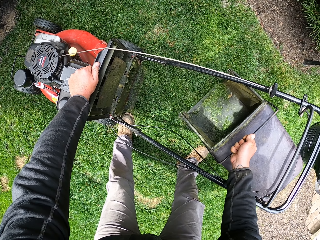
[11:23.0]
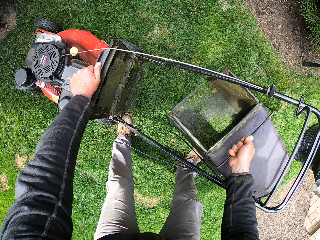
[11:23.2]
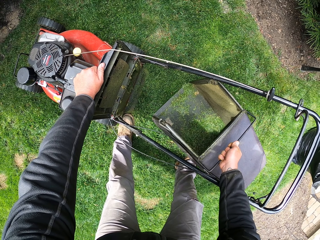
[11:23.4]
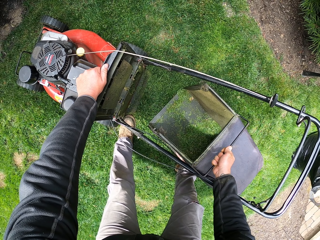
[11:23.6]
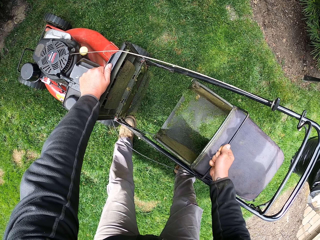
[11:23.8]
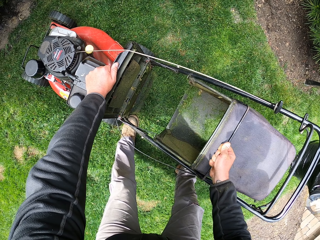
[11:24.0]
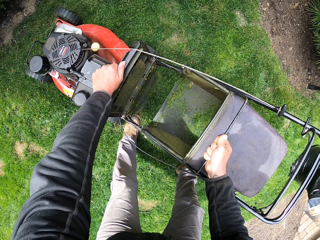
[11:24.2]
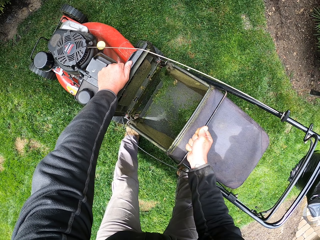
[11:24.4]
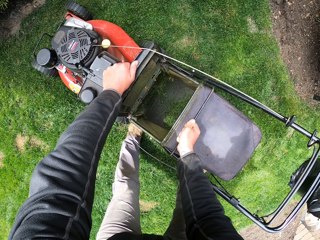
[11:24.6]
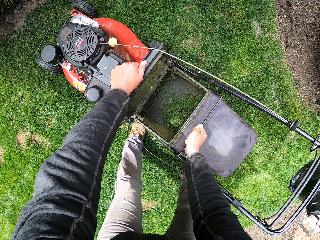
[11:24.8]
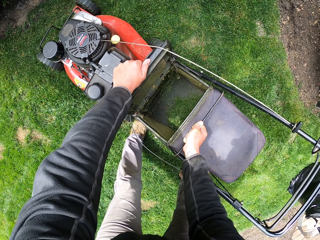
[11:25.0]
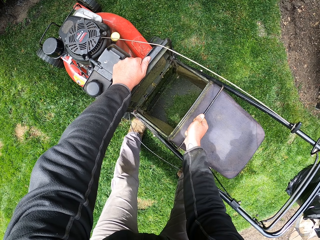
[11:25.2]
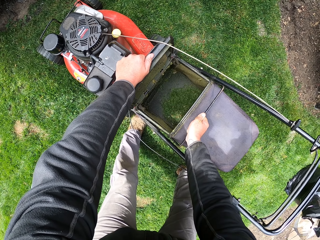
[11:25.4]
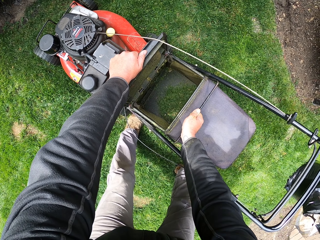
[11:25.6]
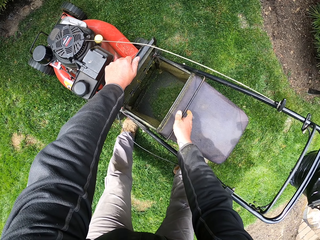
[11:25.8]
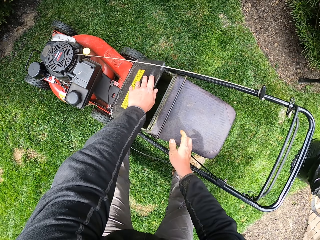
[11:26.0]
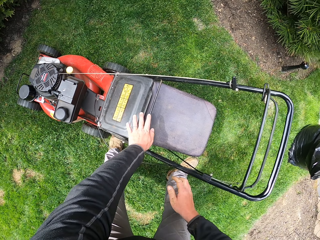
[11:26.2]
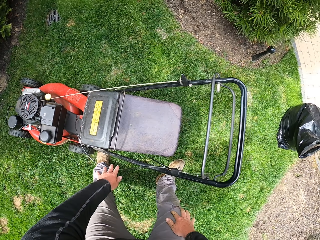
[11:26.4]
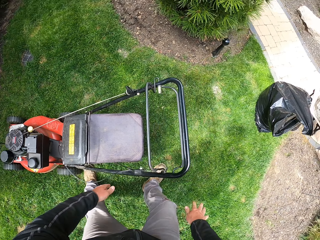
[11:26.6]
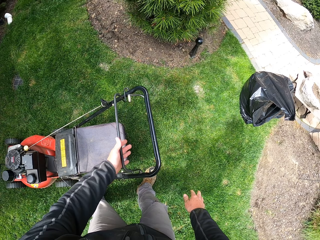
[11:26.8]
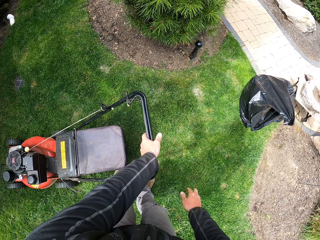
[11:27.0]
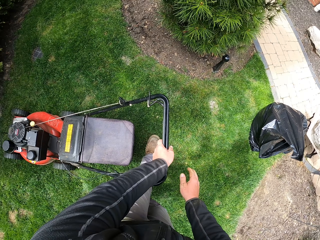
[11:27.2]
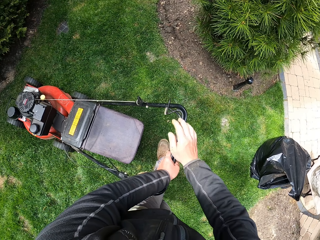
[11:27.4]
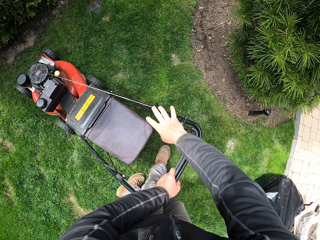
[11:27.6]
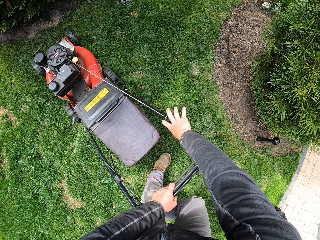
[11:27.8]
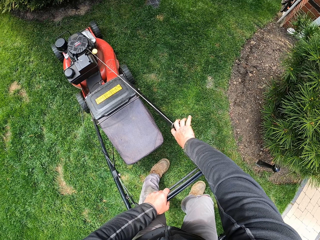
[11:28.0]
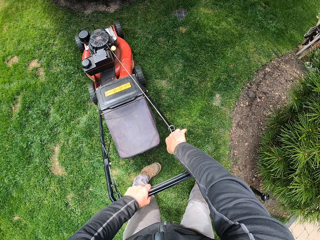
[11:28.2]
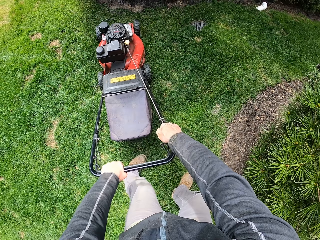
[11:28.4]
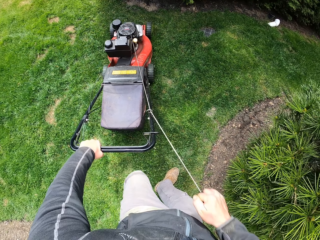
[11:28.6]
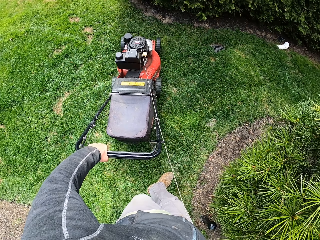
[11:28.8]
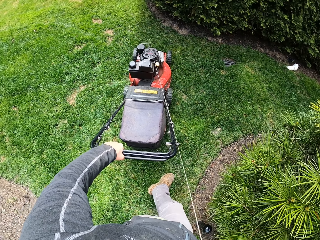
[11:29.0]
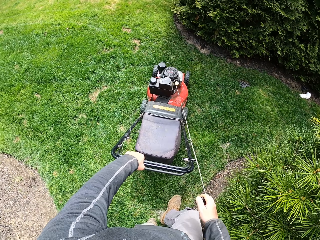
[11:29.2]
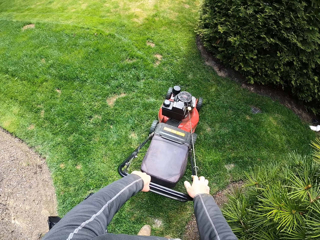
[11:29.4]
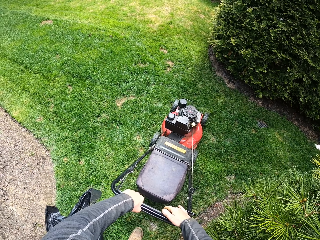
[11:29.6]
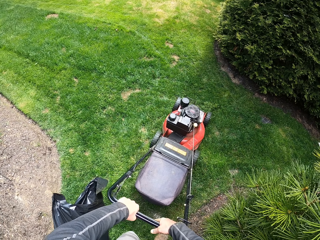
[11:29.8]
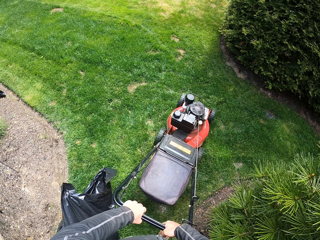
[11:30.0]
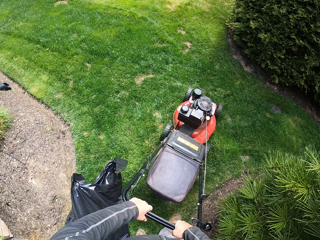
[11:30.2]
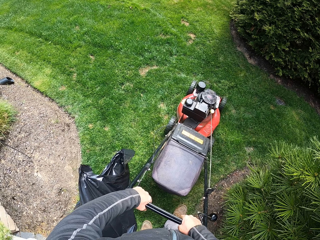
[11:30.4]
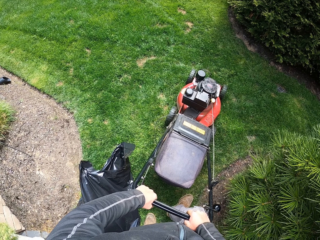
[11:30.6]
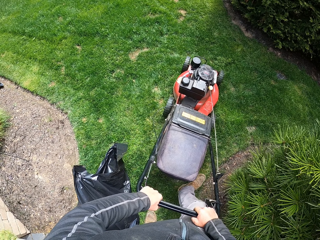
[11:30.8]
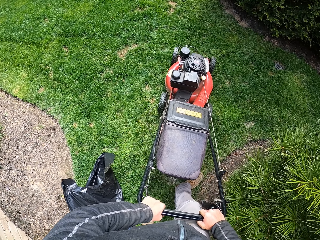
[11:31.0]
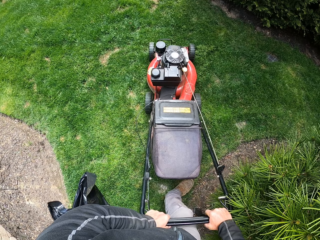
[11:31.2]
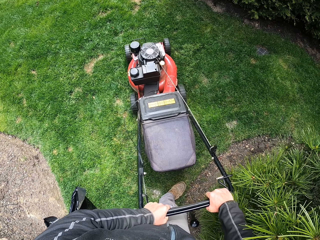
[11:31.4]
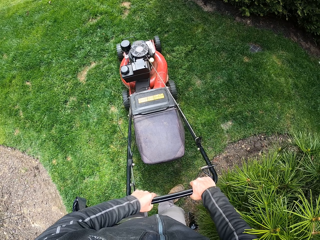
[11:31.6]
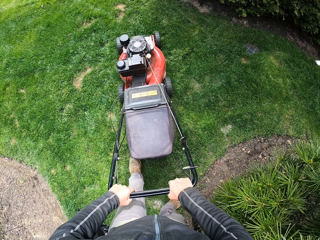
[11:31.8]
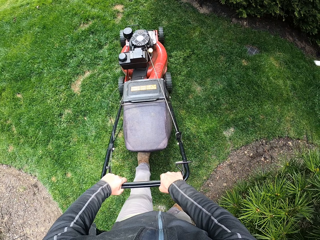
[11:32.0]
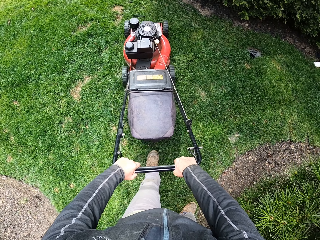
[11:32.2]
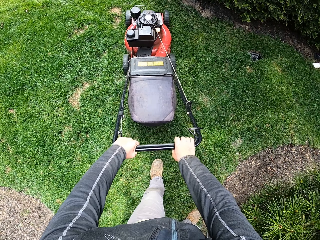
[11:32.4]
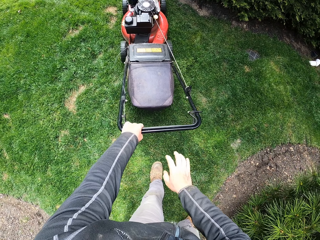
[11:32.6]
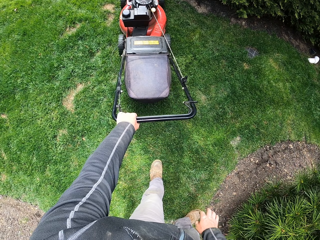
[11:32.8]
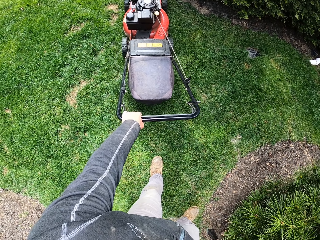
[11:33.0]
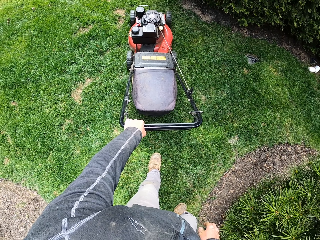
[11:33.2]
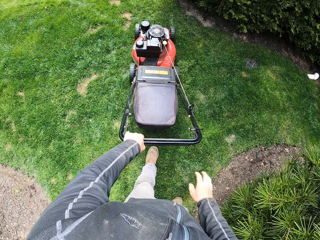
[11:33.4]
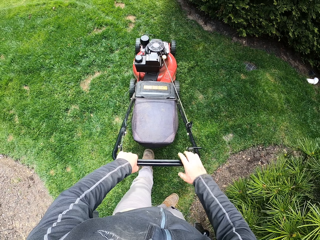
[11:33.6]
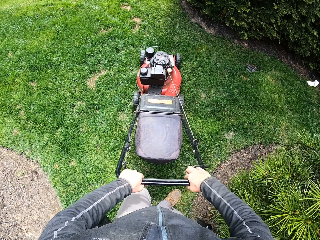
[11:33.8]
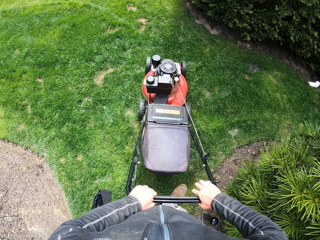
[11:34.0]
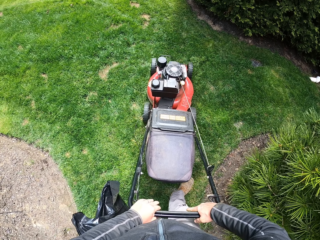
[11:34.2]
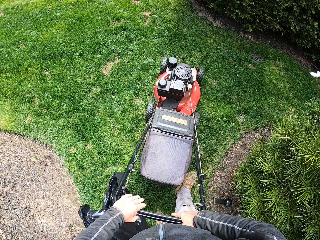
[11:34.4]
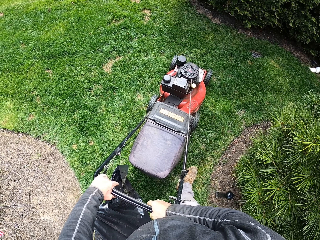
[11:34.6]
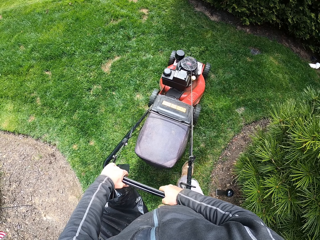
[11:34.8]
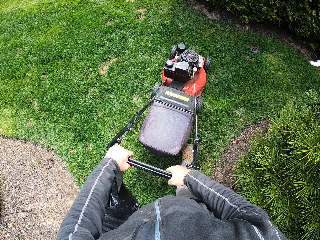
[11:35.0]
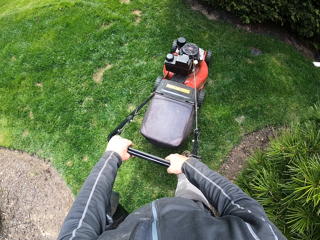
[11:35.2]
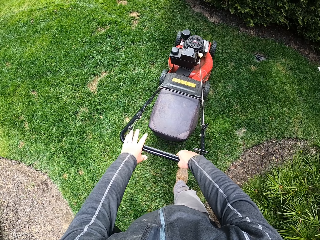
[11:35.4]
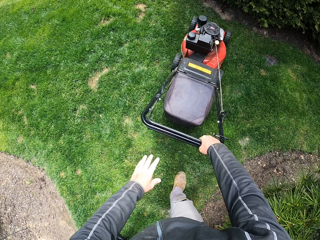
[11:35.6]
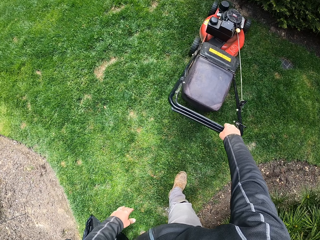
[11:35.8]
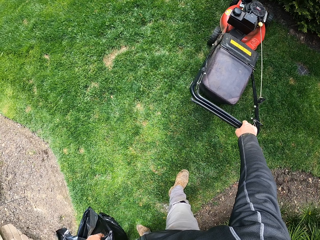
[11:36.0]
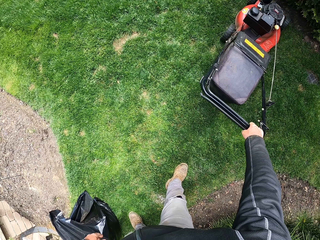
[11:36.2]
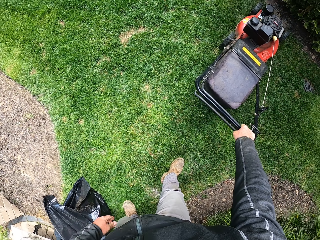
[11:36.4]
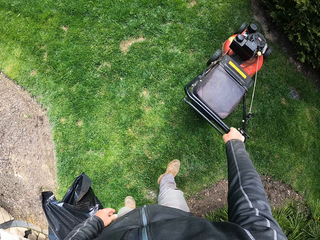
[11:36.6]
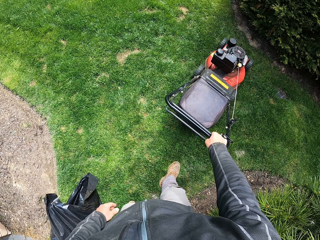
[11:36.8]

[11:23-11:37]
The camera wearer puts the grass in the mower machine. They fix the lawn mower's bag, close the lawn mower's bag, and close the lawn mower handle. They pull the starter on the machine. They start the lawn mower. They operate the lawn mower machine on the grass.
